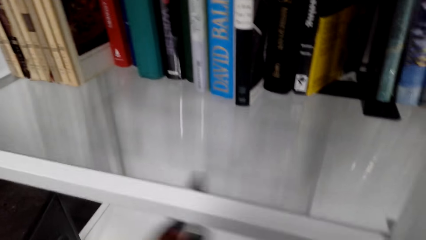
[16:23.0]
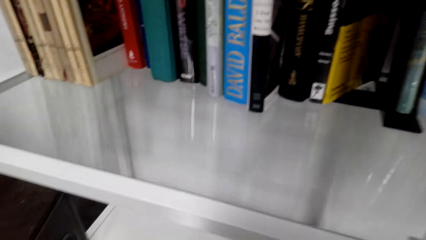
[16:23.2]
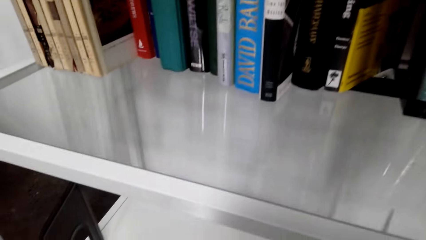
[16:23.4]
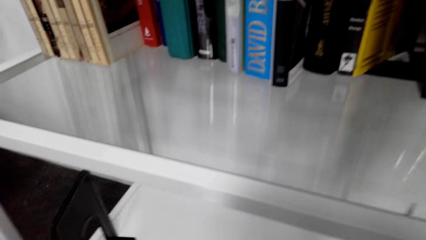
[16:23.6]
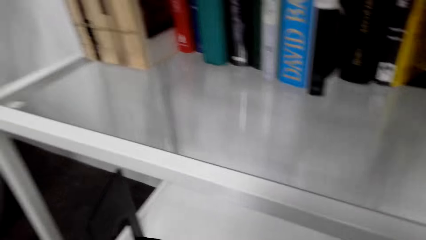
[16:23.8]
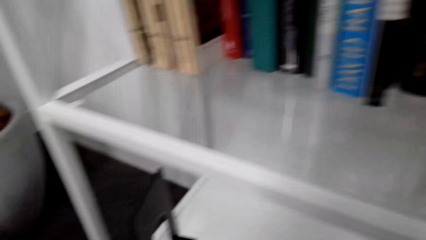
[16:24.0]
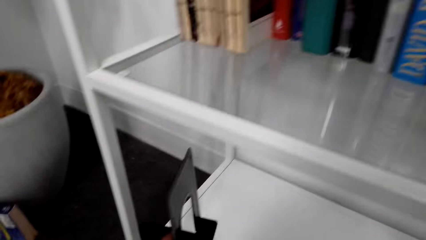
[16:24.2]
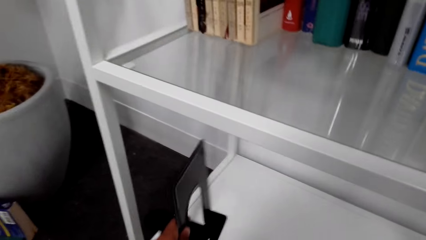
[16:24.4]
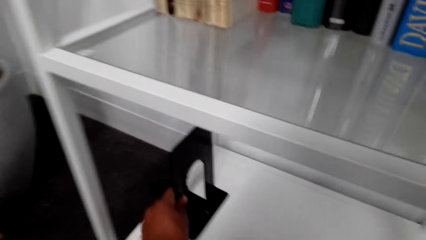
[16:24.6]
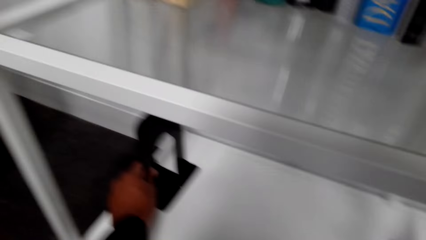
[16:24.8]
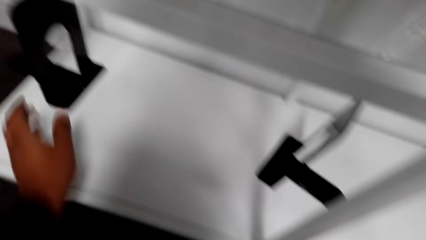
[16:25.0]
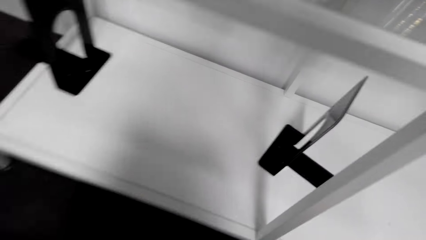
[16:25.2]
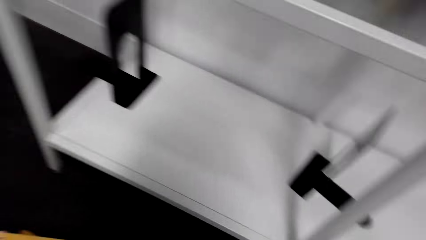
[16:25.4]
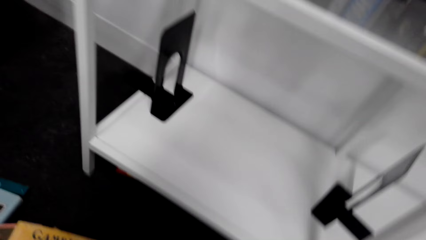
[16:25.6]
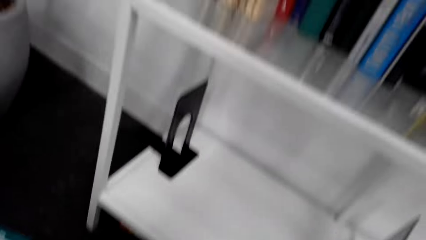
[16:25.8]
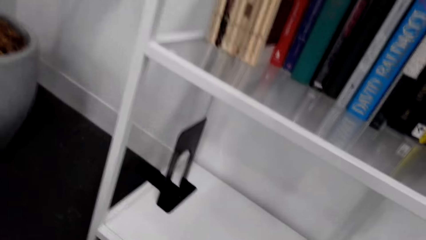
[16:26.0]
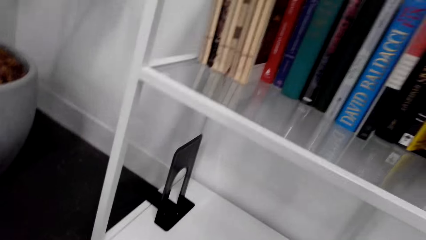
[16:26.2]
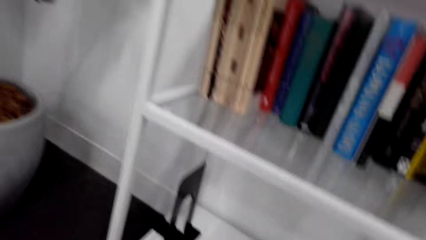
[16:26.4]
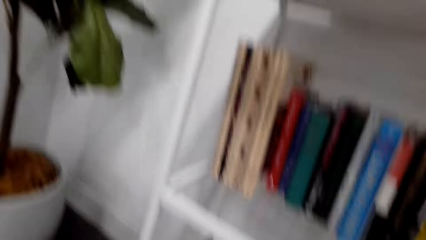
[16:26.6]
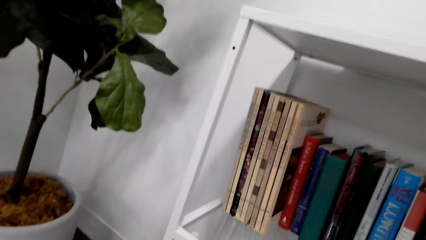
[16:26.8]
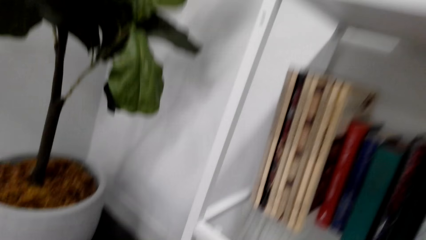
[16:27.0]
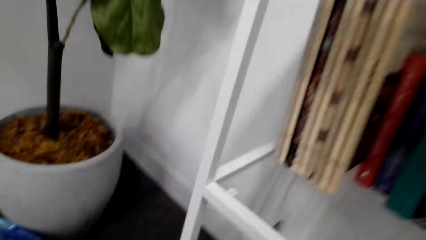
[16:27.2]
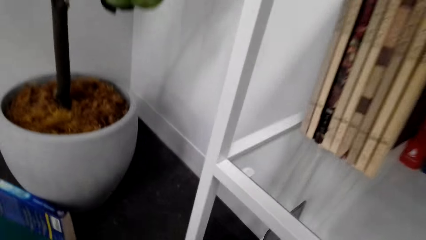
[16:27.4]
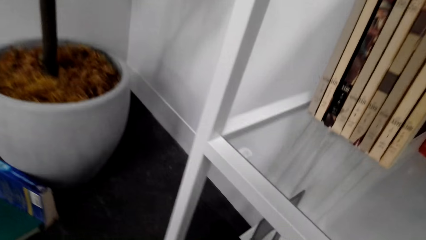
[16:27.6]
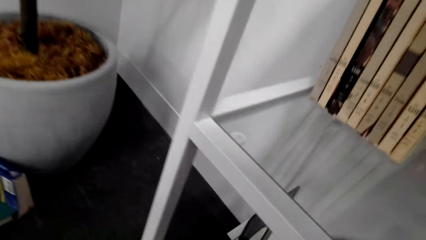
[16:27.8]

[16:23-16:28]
The camera wearer moves the metal clip. They look around.

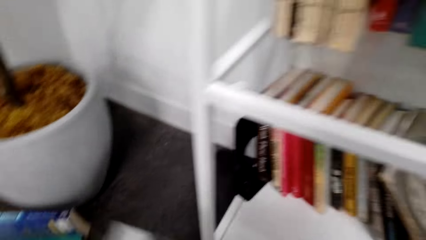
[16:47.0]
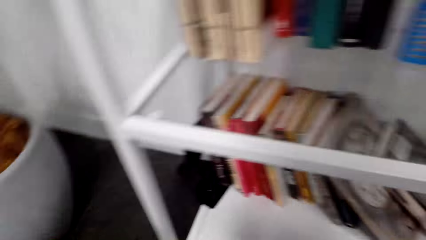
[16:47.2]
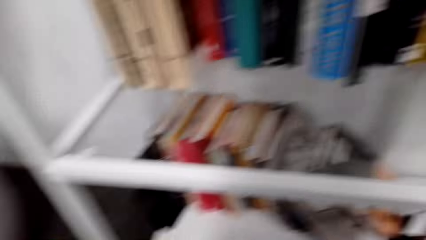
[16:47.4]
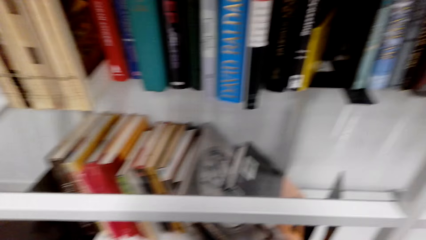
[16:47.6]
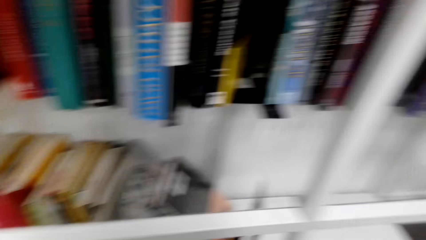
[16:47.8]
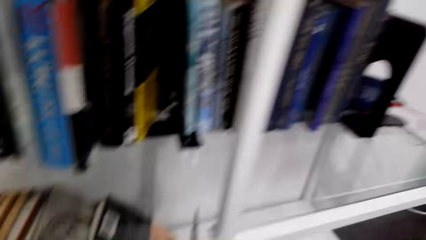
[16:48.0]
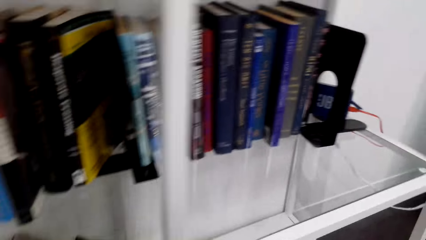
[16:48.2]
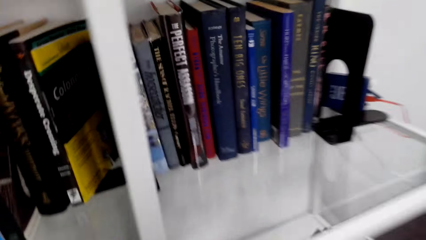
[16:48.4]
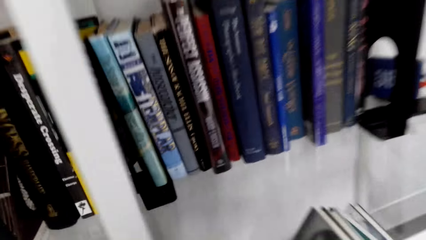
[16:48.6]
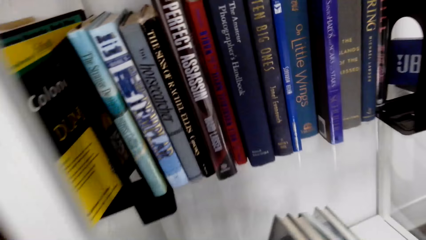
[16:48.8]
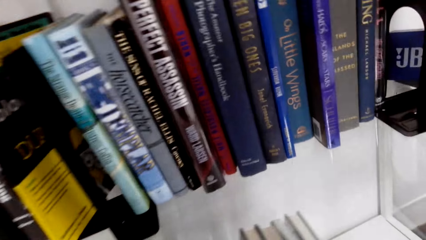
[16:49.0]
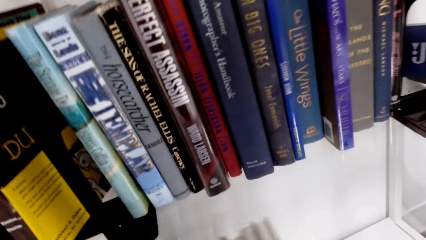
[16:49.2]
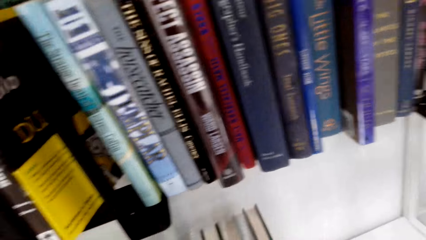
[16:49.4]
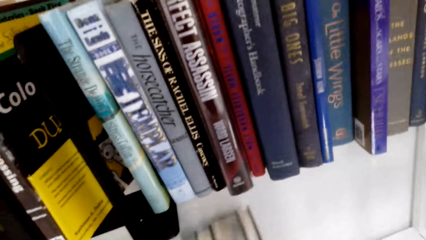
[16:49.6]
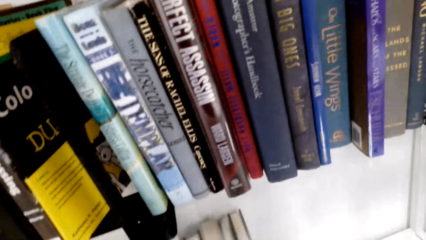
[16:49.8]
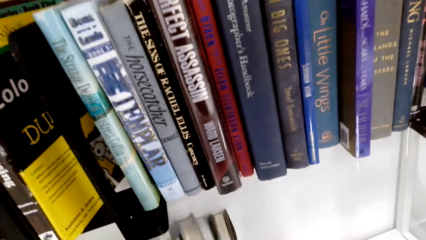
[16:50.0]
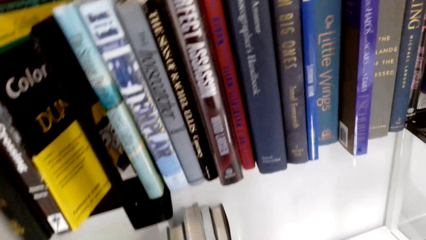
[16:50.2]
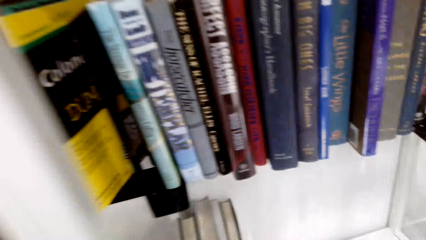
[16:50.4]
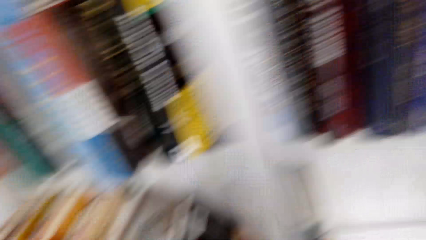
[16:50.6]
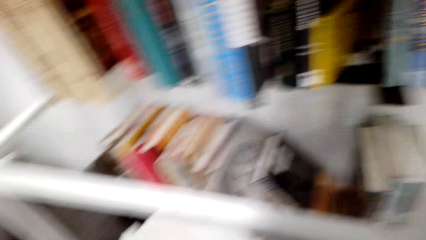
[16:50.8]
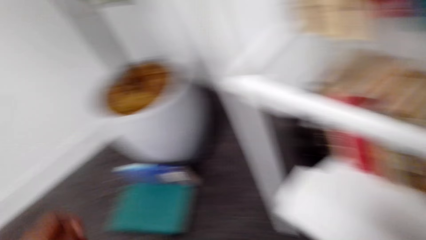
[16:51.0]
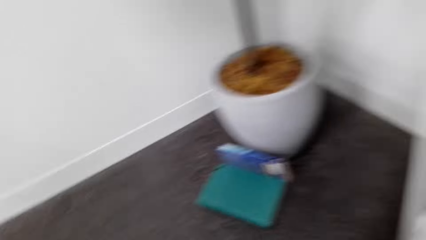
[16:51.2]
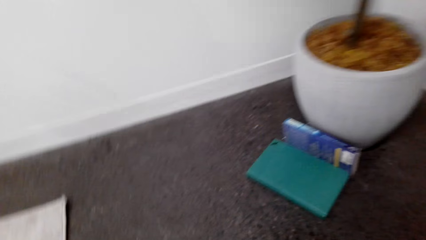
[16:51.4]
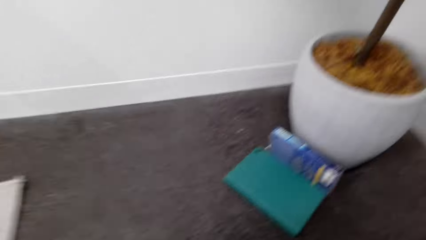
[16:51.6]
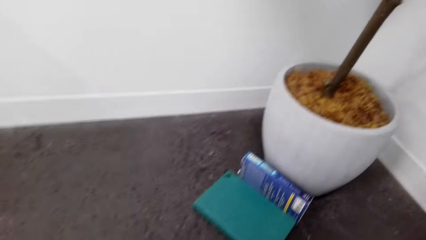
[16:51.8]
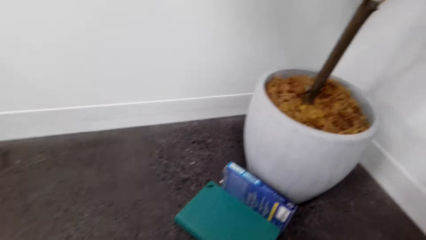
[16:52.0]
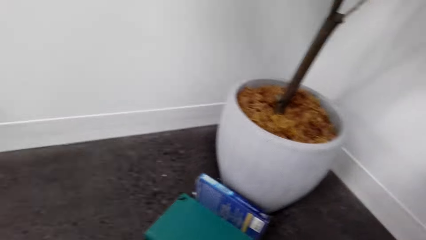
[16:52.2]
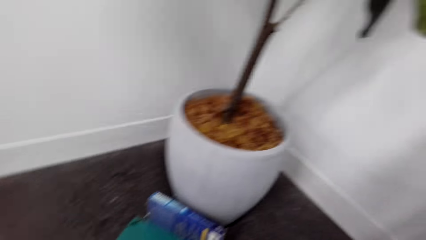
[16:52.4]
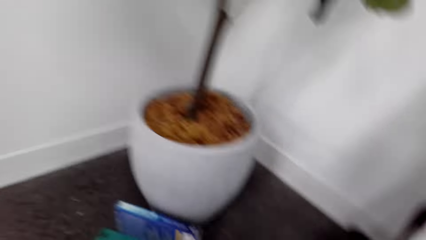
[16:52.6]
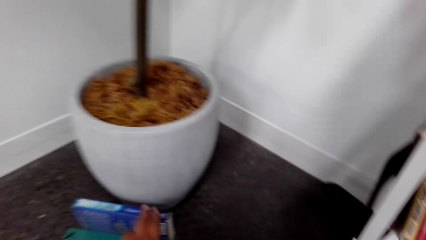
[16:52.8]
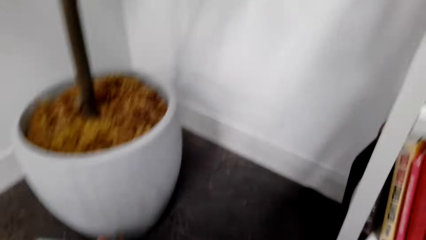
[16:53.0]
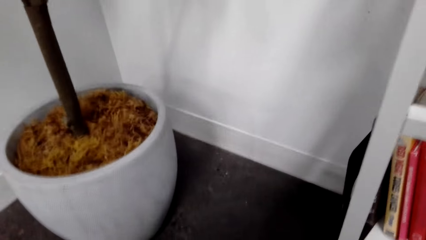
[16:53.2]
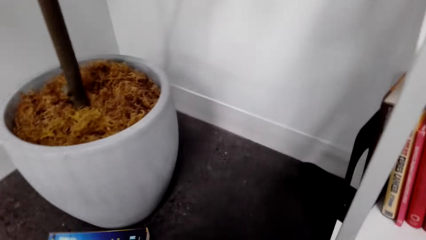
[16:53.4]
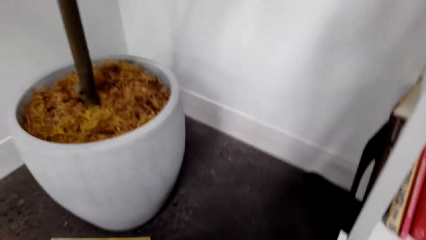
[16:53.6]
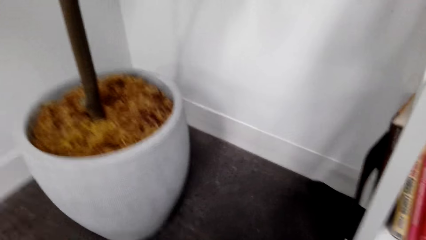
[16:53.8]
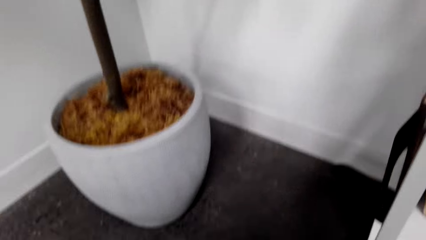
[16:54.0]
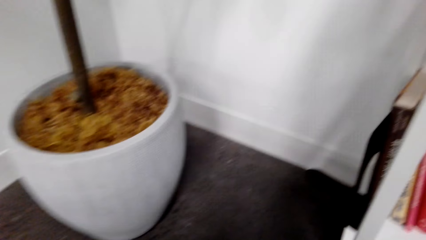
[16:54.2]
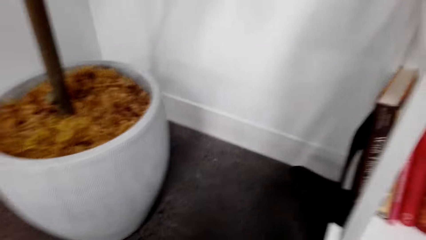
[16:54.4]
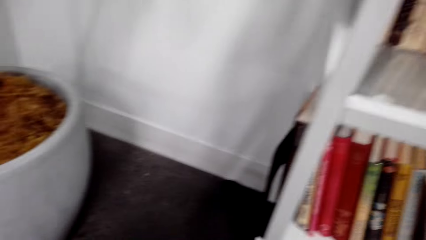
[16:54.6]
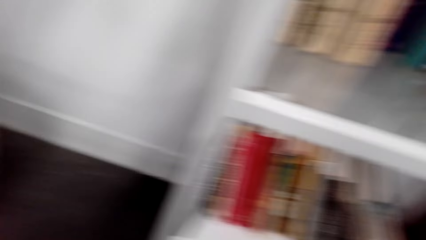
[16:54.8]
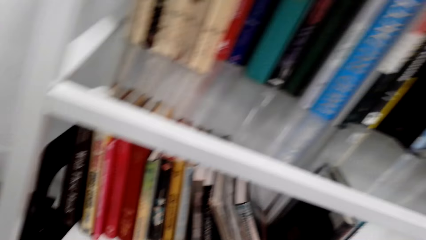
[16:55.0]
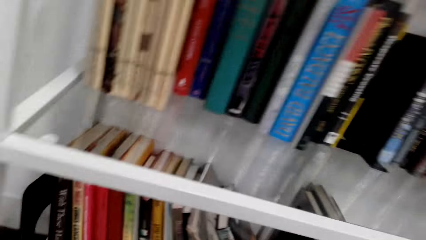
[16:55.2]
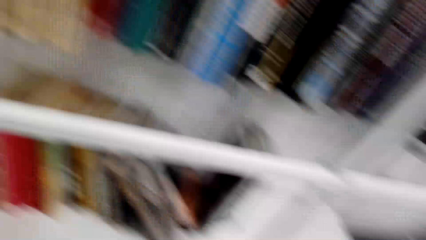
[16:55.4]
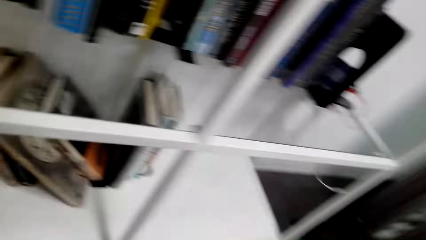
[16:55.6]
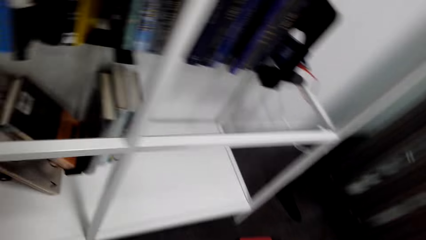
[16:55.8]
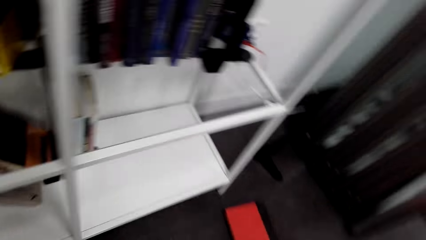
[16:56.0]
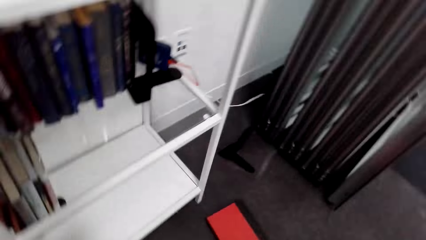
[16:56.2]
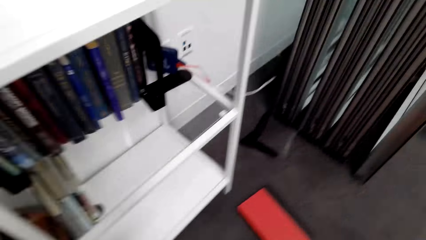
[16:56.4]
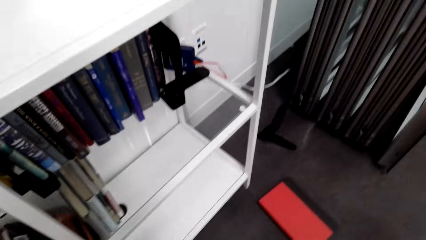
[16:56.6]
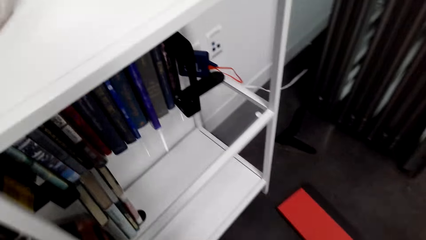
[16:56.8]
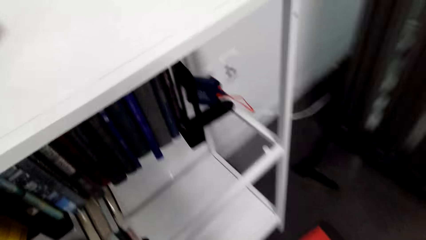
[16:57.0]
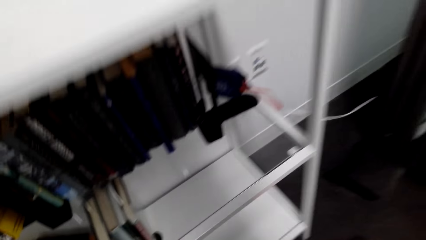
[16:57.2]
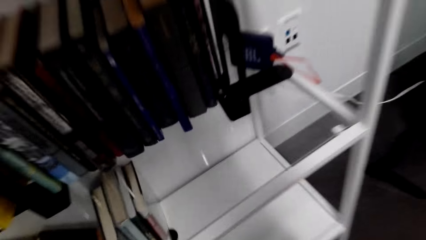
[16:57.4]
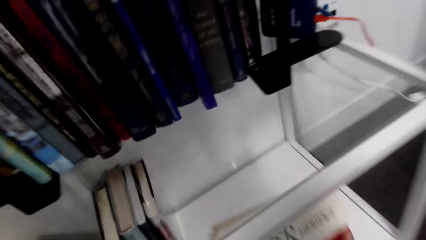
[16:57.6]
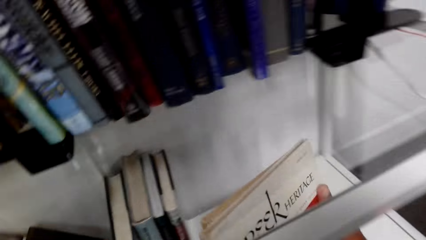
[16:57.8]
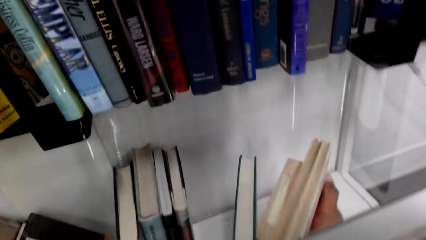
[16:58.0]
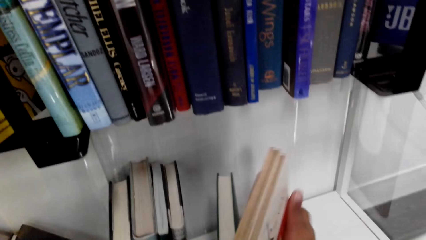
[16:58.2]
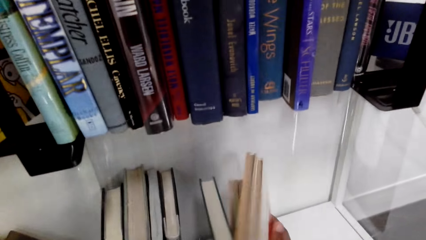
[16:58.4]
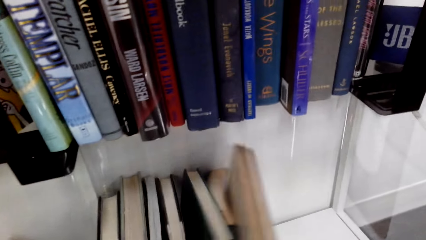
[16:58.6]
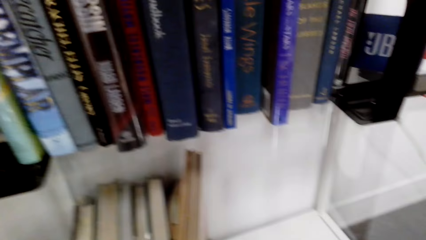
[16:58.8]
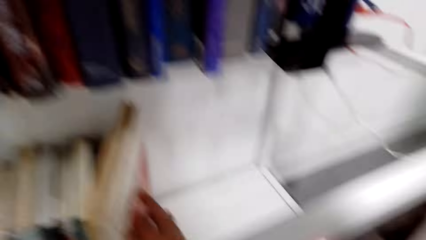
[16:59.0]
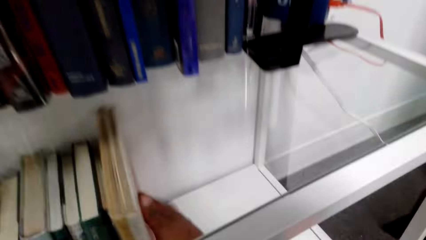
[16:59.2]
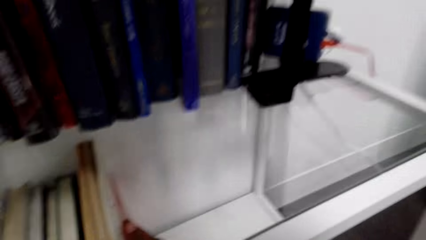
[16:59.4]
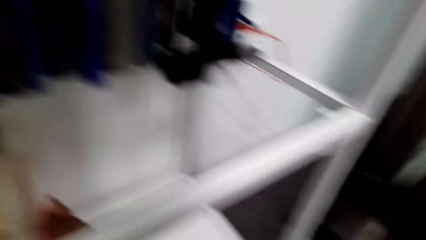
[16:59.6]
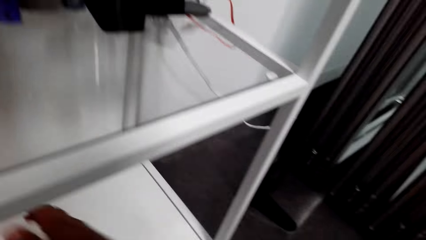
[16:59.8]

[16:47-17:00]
The camera wearer drops the books. They look around. They pick up books. They move next to the shelf. They put the books on the shelf.
